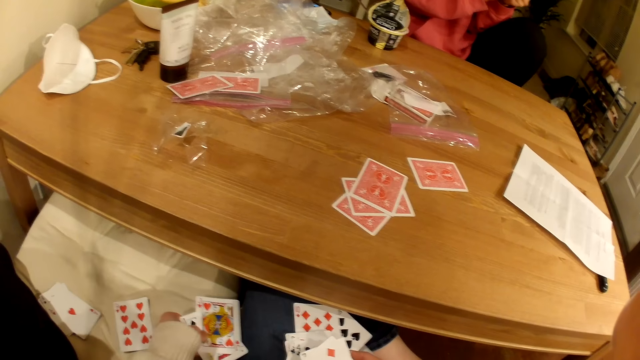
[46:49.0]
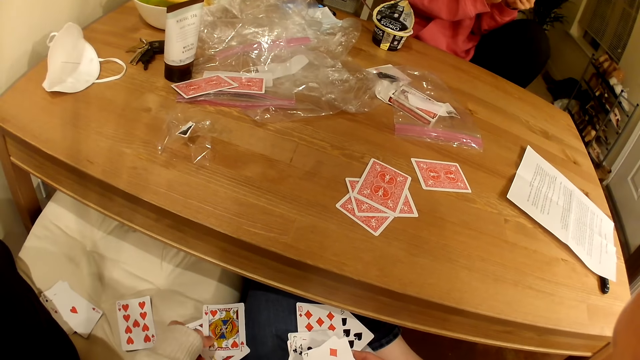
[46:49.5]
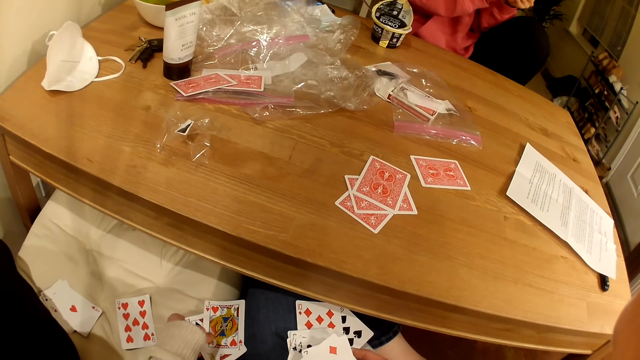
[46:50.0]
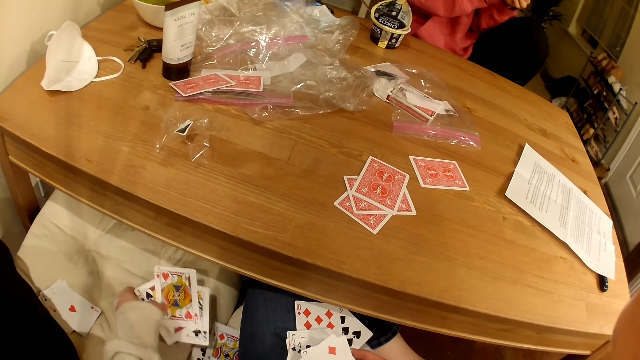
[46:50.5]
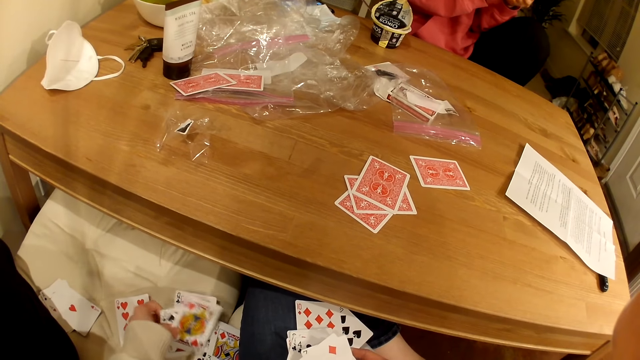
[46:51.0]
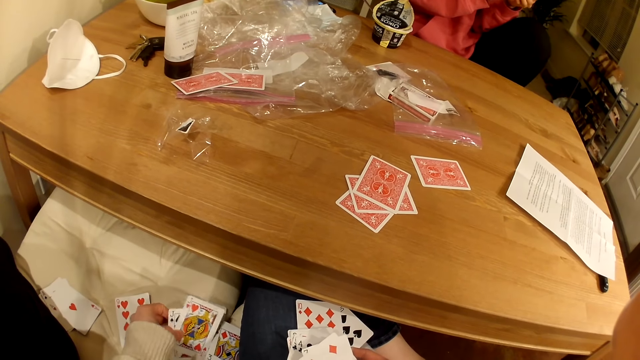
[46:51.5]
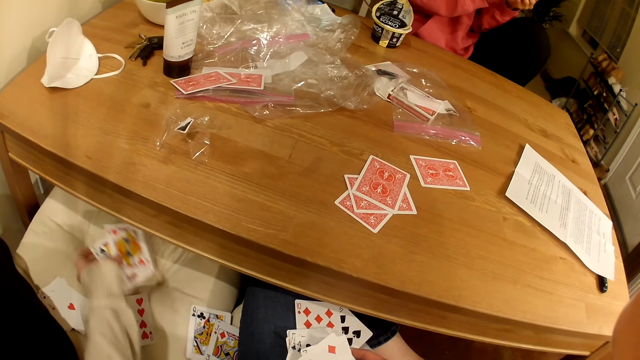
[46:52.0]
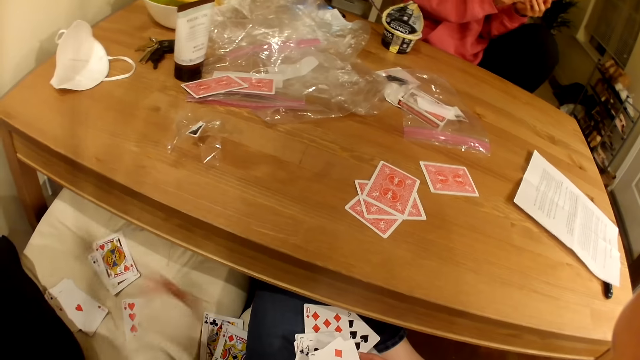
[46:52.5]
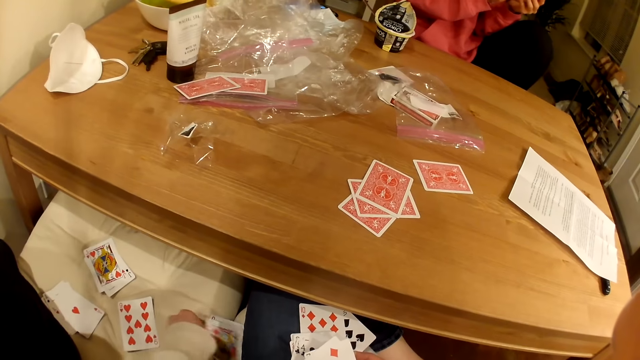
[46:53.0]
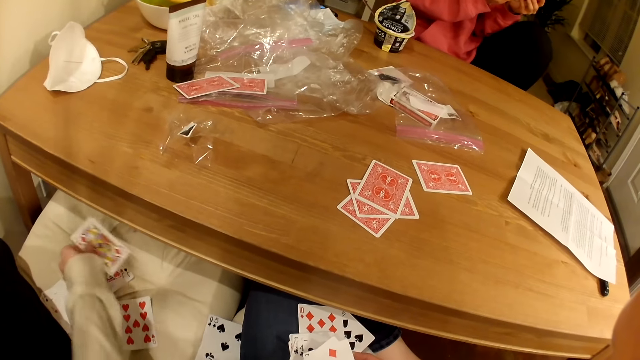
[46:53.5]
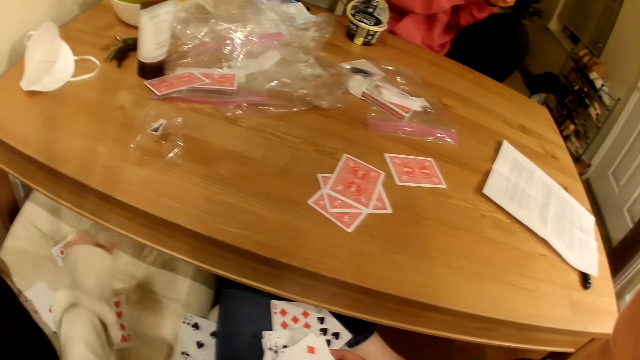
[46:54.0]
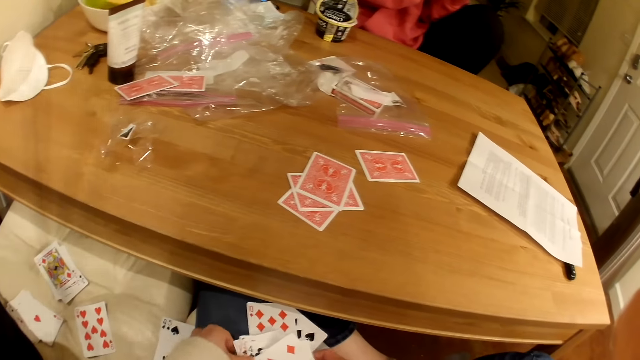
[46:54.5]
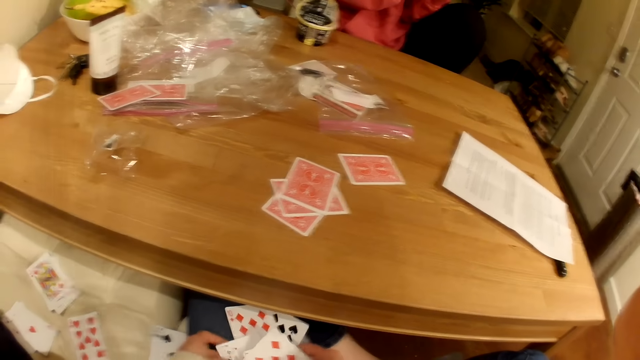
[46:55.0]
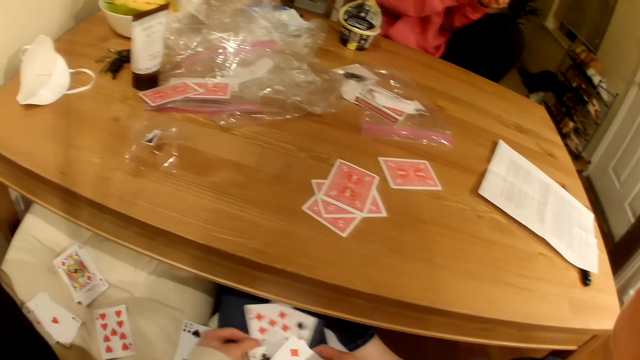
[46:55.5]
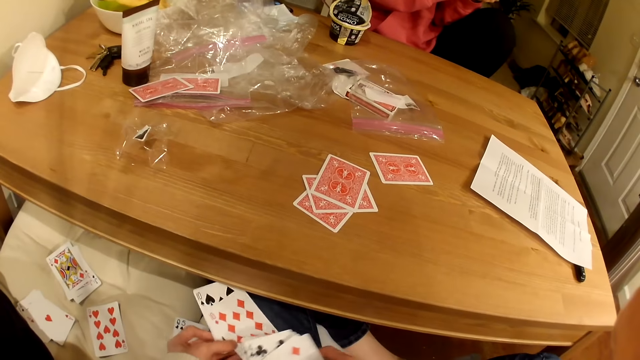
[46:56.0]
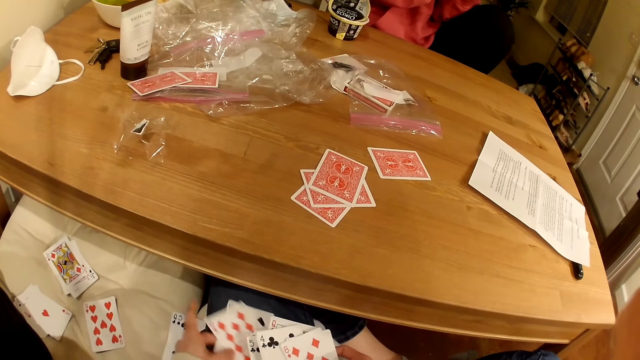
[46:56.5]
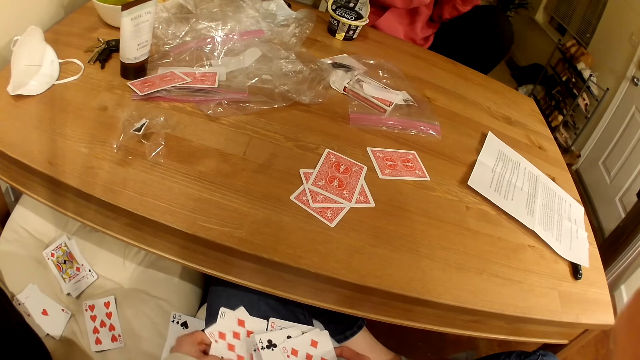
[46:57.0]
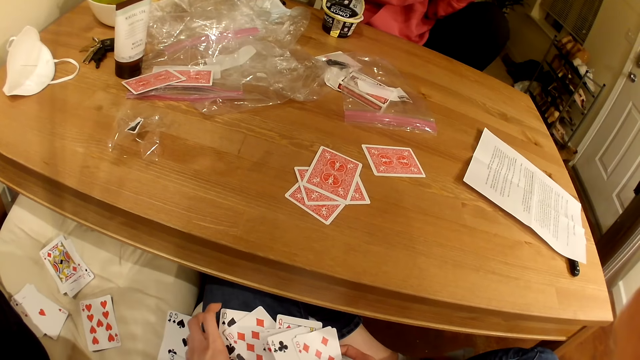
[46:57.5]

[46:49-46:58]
The camera wearer inspects the cards on the chair. They move the cards towards the edge of the chair. They inspect the cards in their hands.

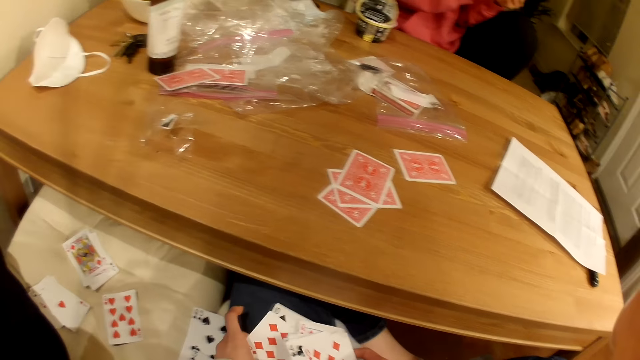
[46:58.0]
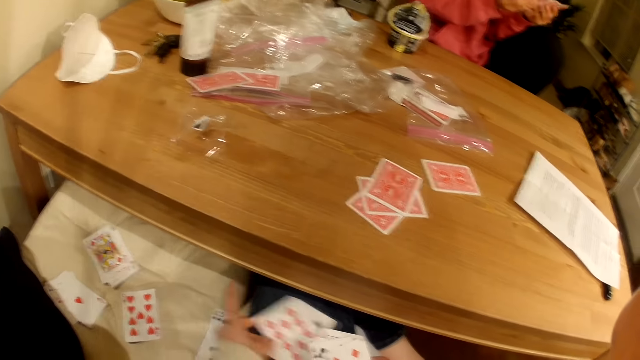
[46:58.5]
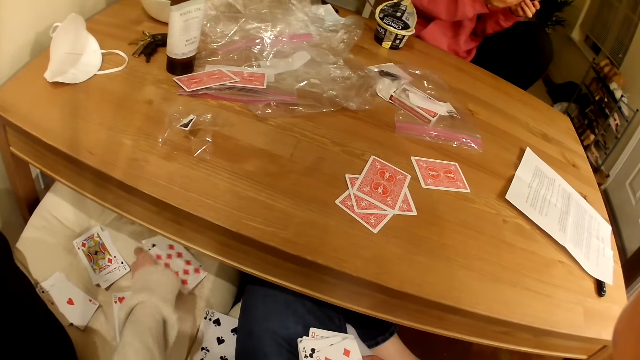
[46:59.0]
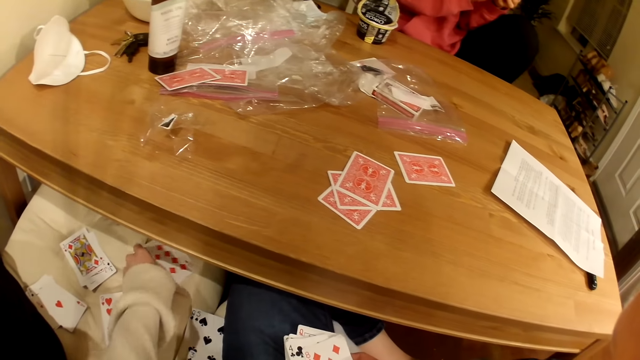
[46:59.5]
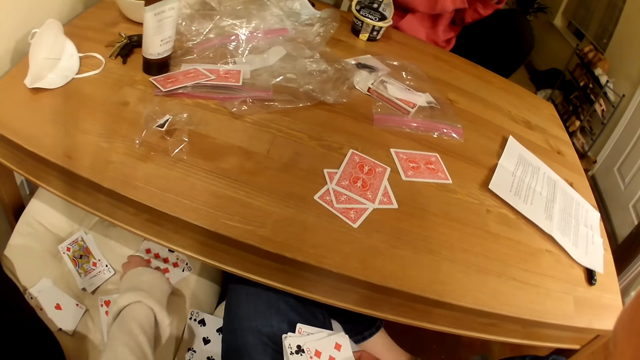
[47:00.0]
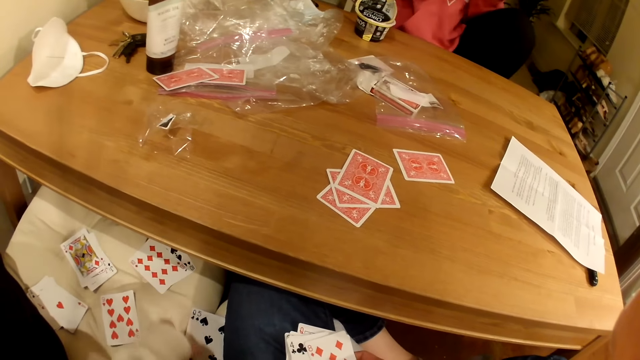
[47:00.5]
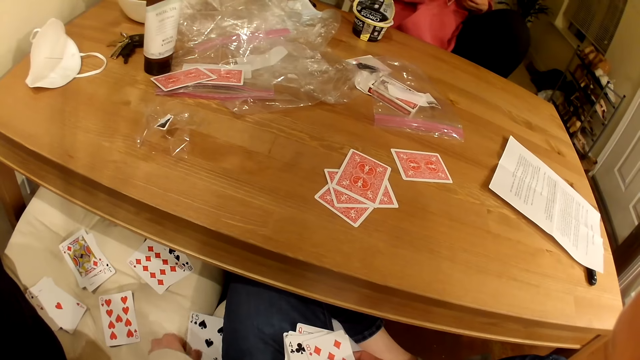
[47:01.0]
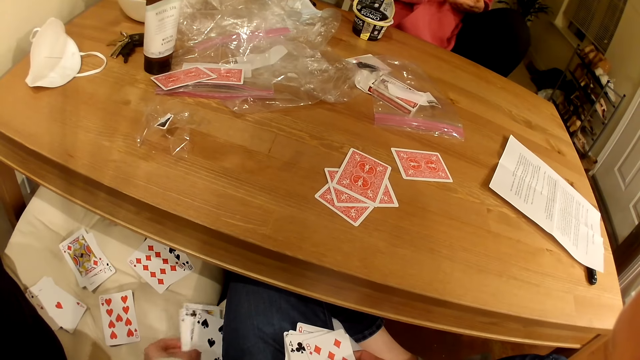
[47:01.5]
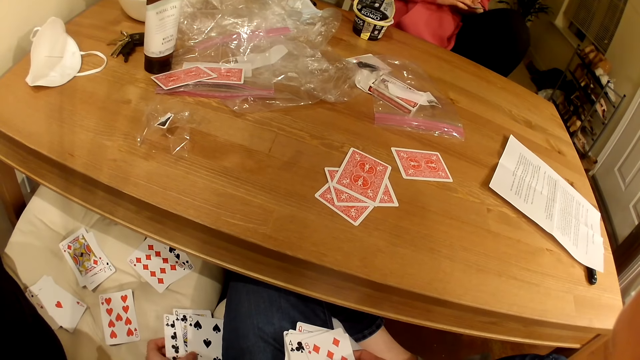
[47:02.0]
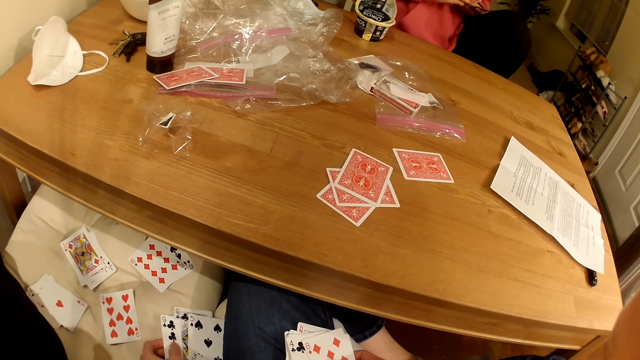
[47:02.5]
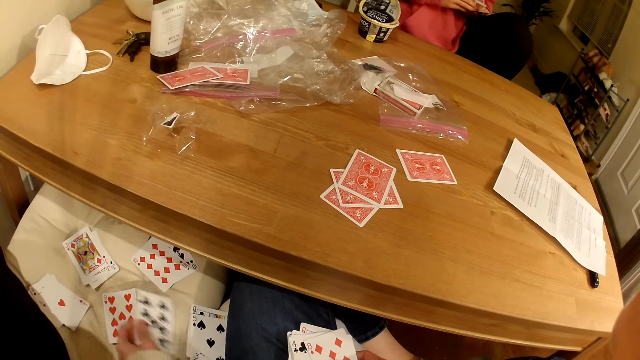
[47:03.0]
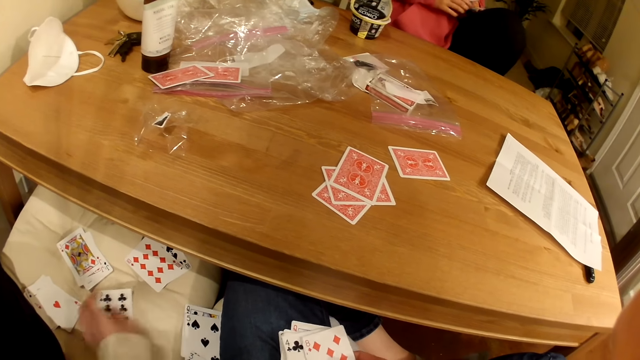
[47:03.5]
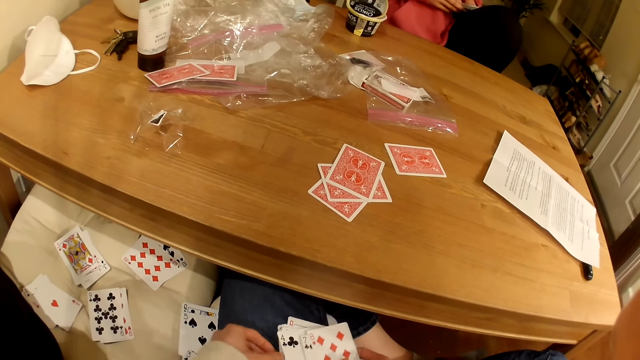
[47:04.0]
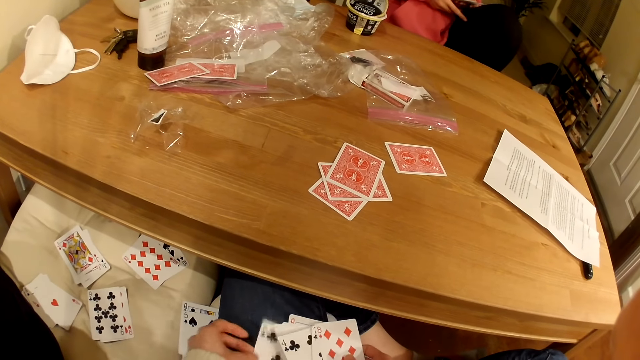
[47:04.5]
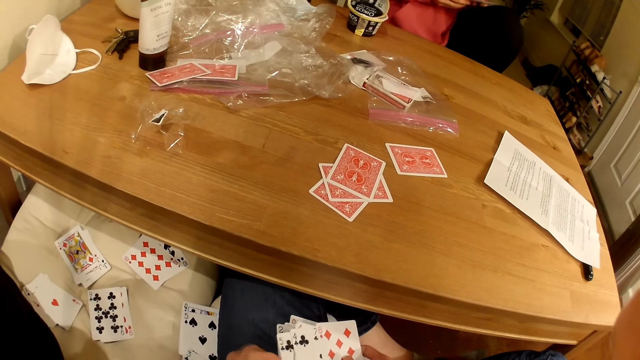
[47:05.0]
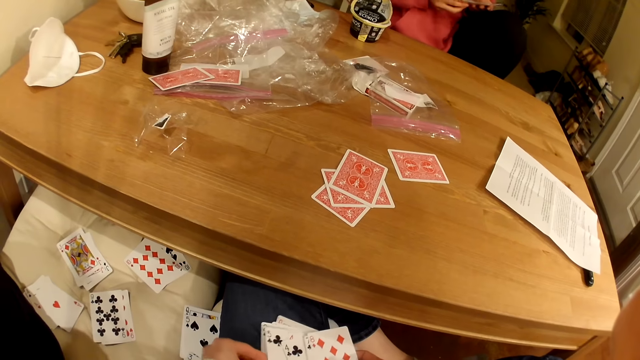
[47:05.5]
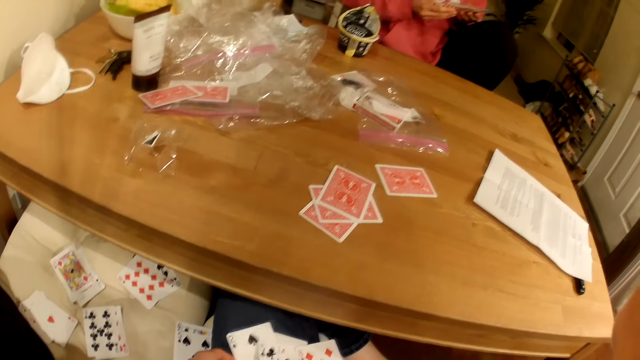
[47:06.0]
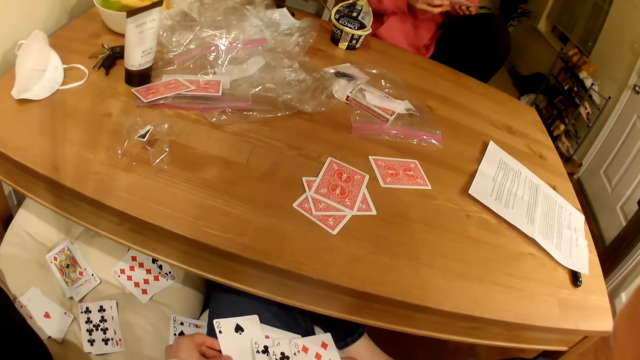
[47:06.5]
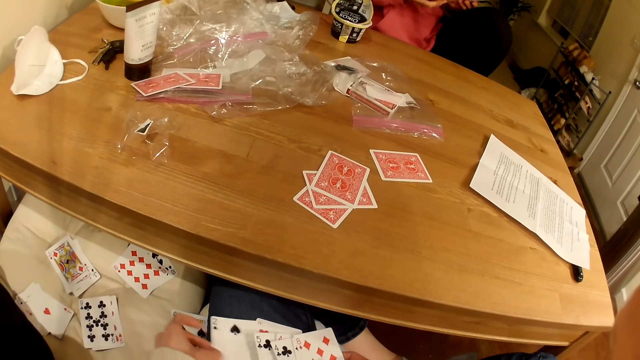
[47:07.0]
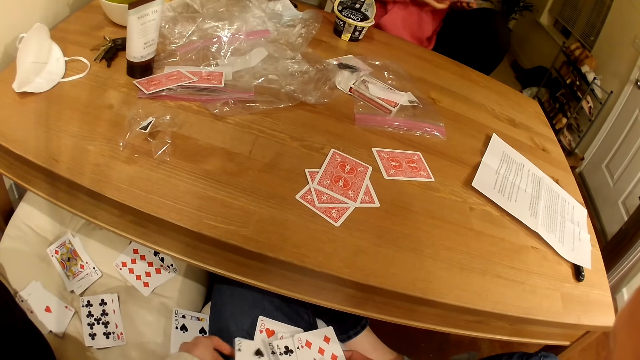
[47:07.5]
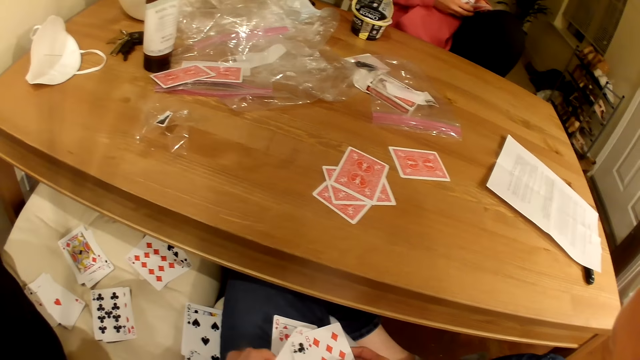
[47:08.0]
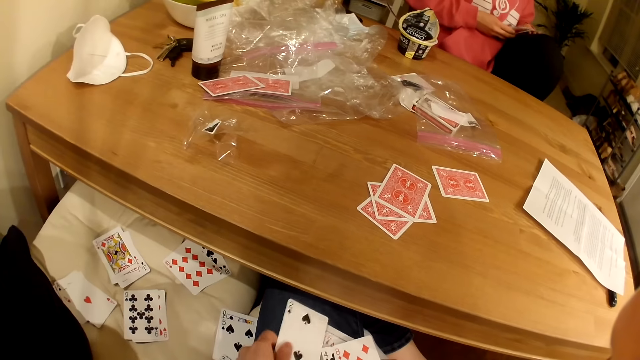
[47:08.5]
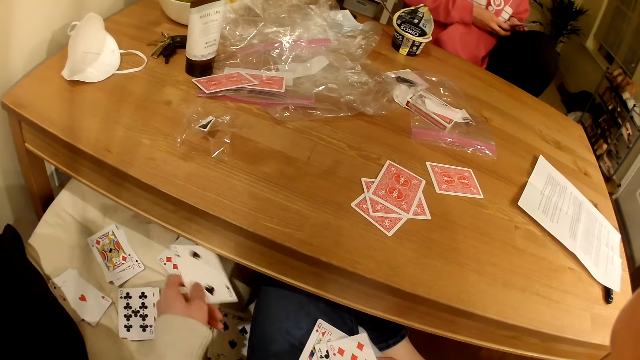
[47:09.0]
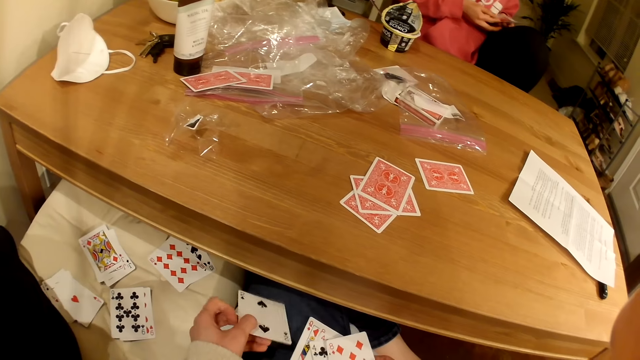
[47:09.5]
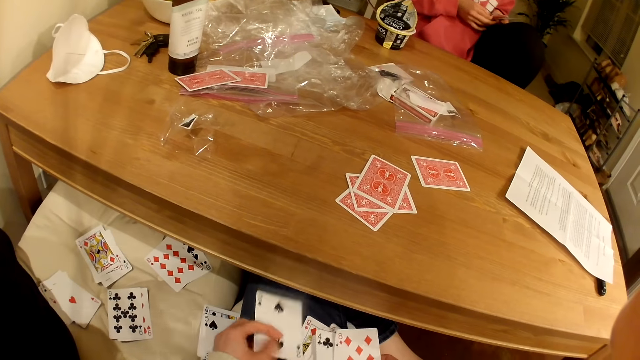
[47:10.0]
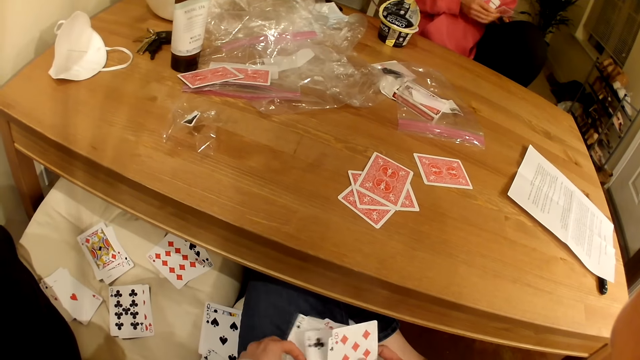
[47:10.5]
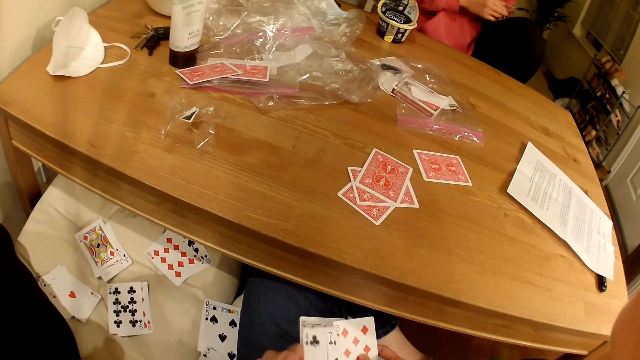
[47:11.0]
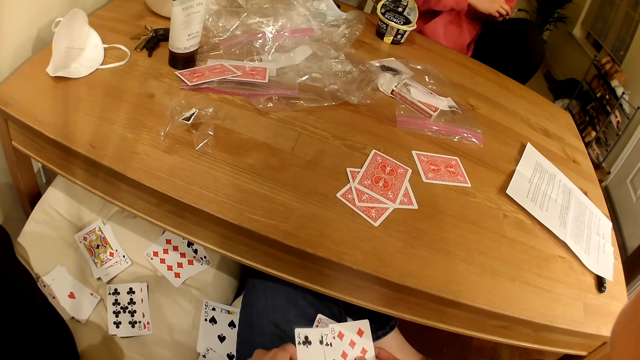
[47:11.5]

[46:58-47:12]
The camera wearer moves the cards to the chair. She inspects the cards on the chair. She moves the card to the top of the deck. She inspects the cards in her hands. A woman shuffles the cards. The woman talks to the camera wearer. The camera wearer inspects the cards in her hands. She removes the card from the deck. She places the card on the deck.
